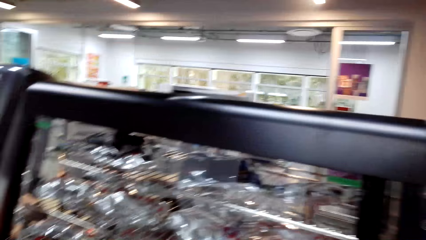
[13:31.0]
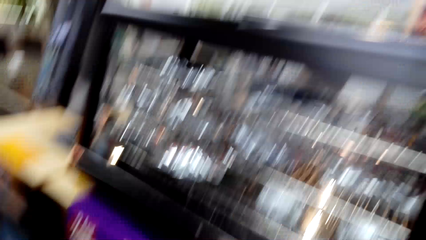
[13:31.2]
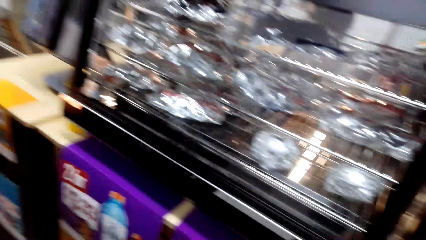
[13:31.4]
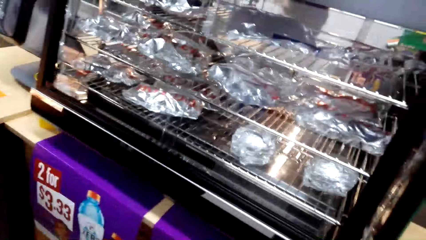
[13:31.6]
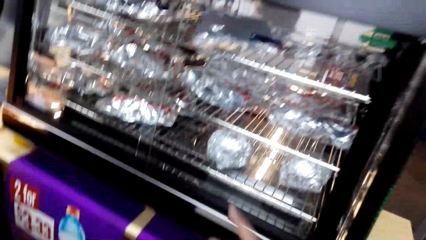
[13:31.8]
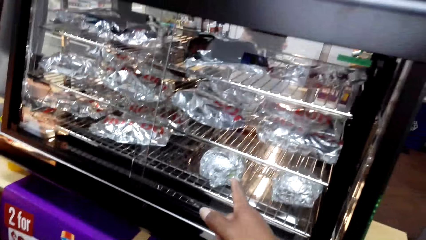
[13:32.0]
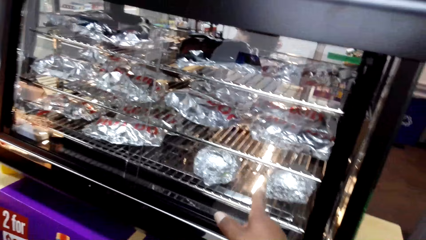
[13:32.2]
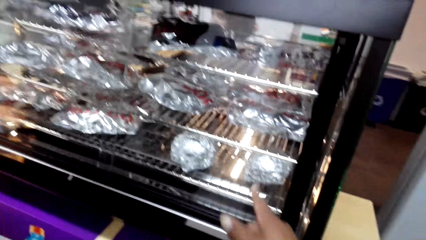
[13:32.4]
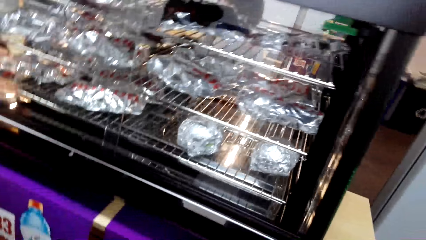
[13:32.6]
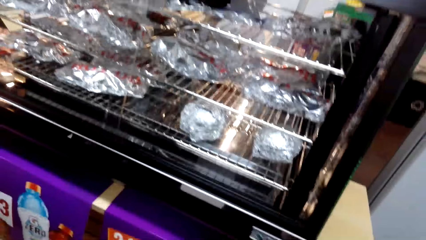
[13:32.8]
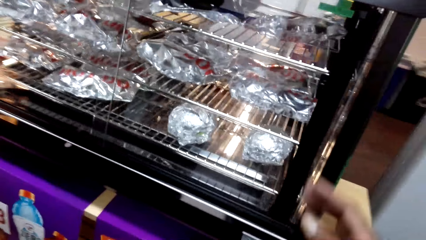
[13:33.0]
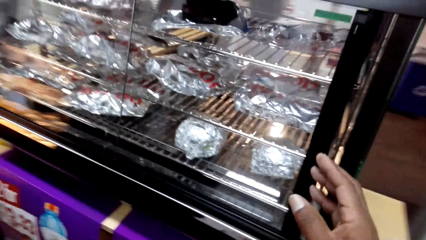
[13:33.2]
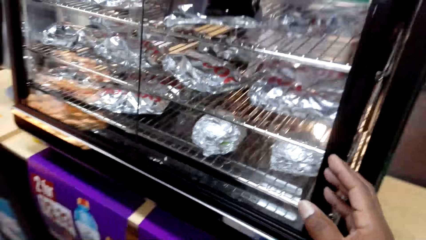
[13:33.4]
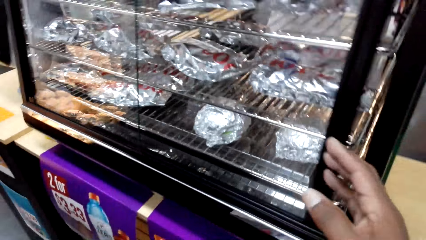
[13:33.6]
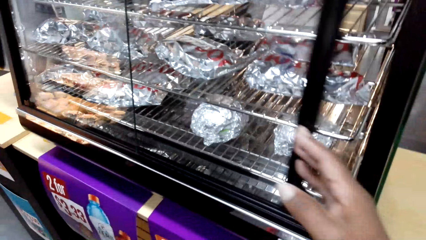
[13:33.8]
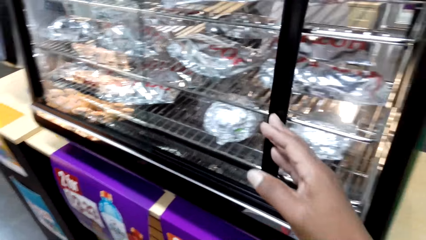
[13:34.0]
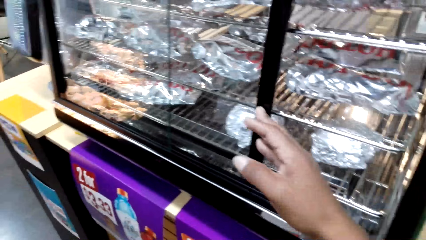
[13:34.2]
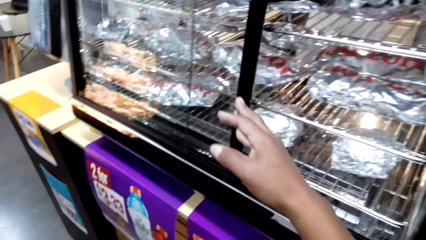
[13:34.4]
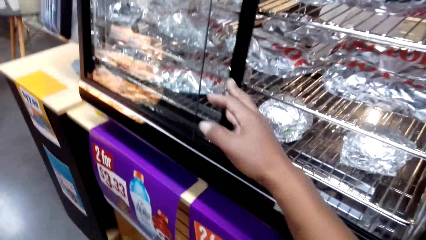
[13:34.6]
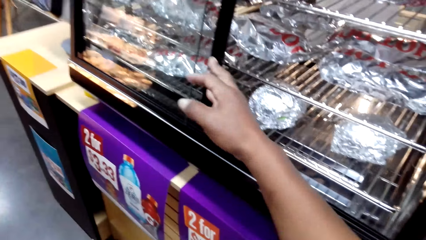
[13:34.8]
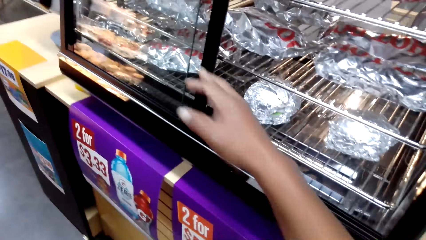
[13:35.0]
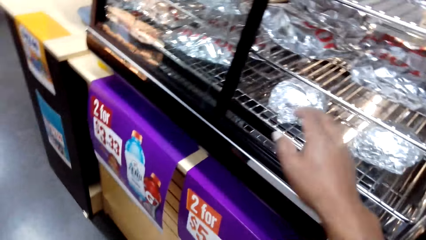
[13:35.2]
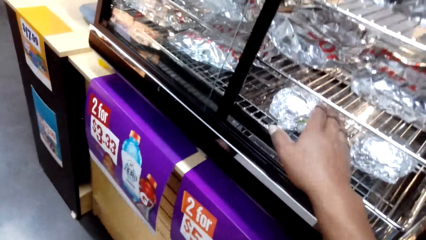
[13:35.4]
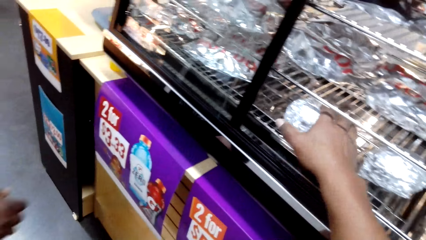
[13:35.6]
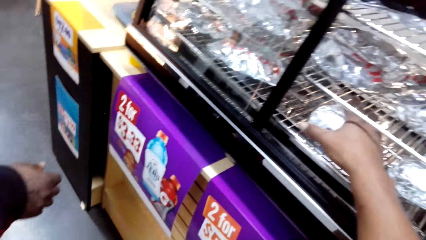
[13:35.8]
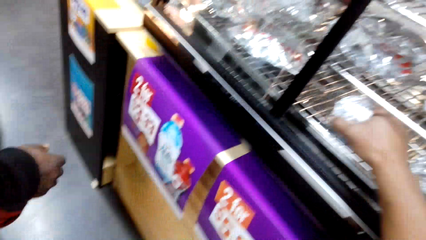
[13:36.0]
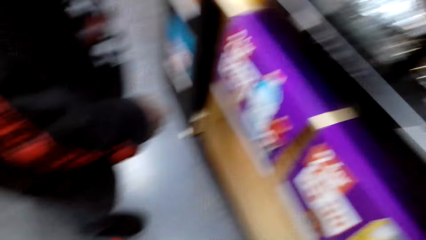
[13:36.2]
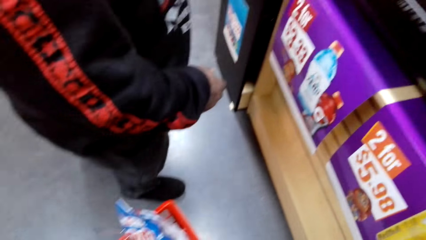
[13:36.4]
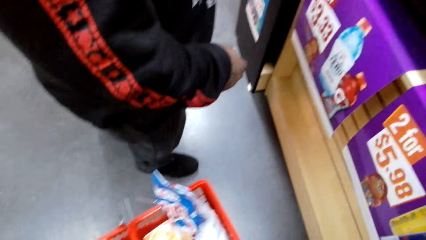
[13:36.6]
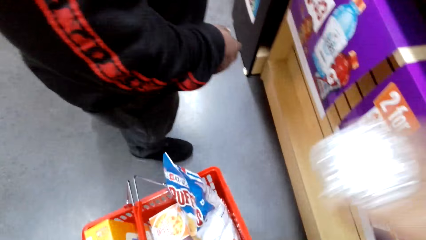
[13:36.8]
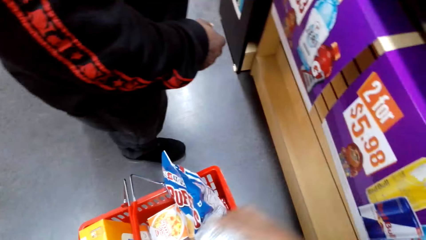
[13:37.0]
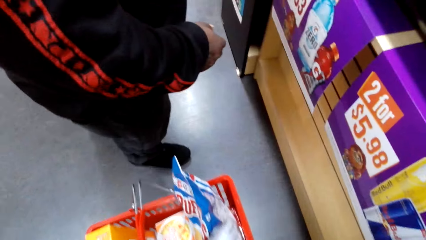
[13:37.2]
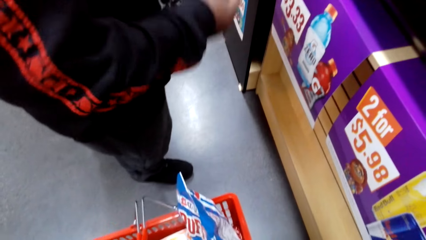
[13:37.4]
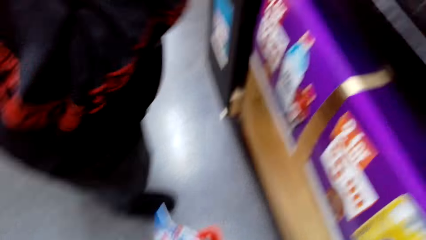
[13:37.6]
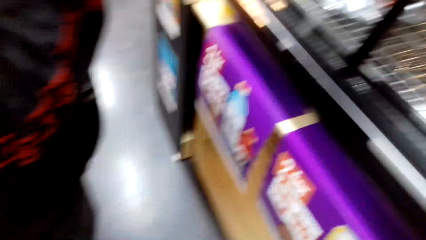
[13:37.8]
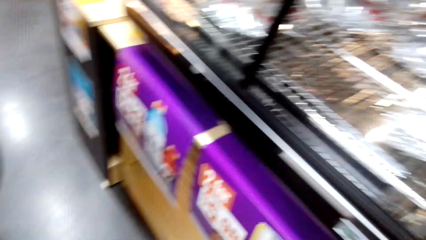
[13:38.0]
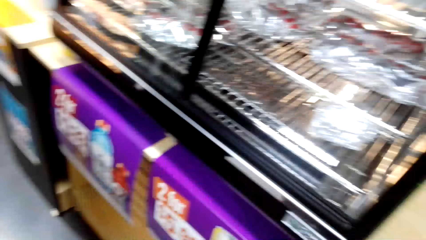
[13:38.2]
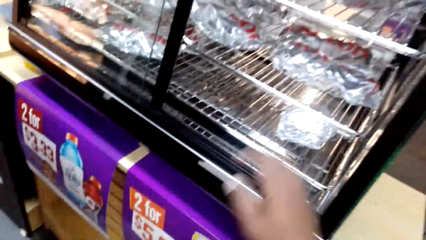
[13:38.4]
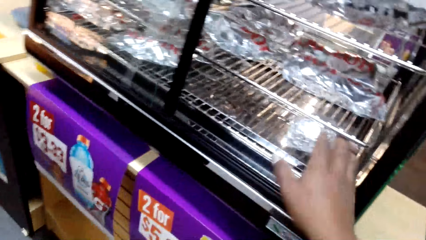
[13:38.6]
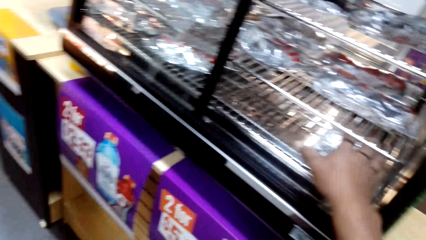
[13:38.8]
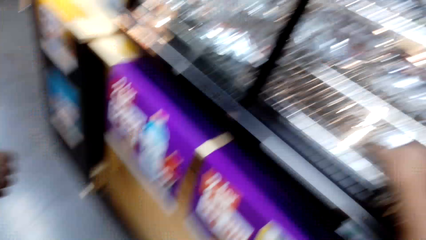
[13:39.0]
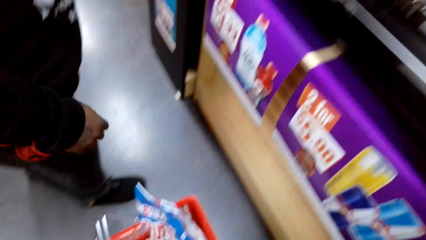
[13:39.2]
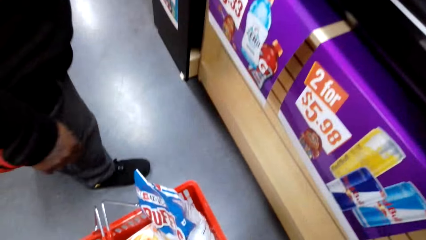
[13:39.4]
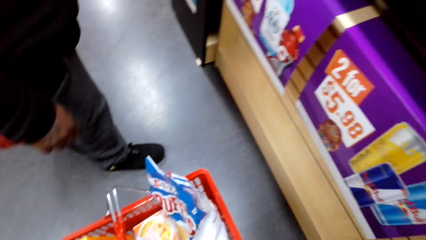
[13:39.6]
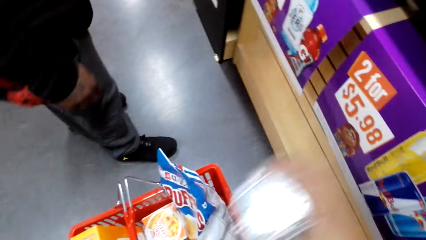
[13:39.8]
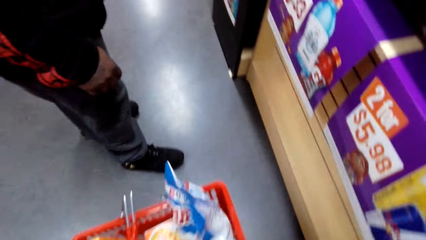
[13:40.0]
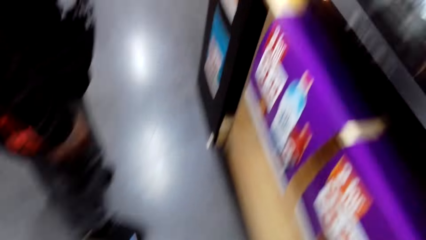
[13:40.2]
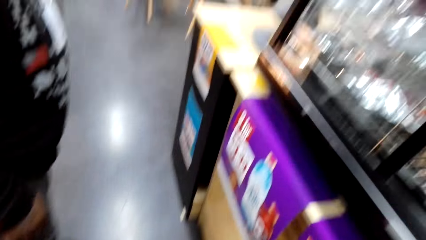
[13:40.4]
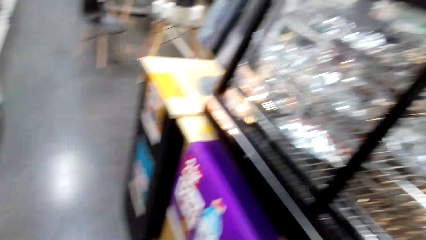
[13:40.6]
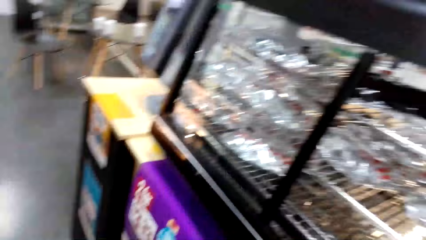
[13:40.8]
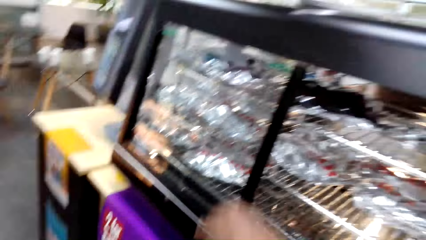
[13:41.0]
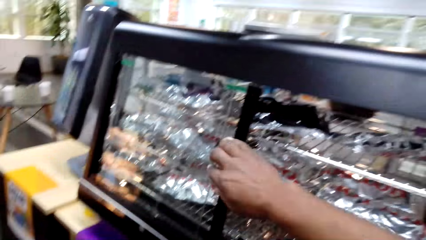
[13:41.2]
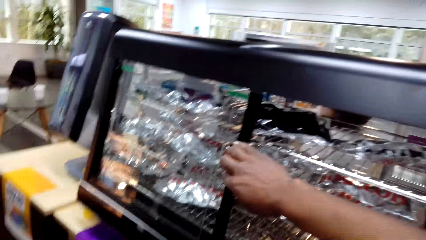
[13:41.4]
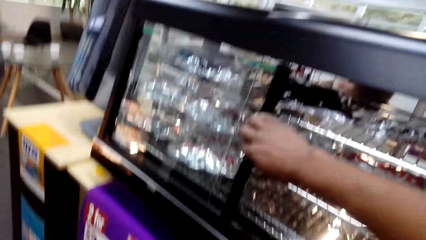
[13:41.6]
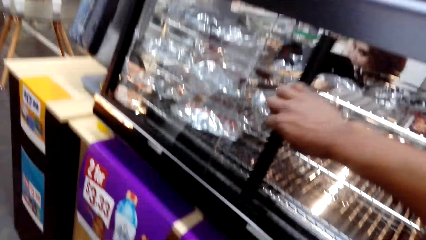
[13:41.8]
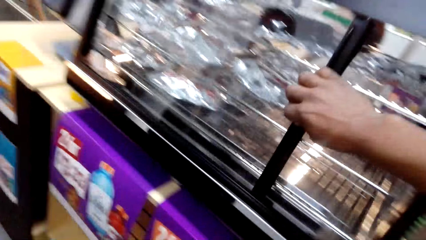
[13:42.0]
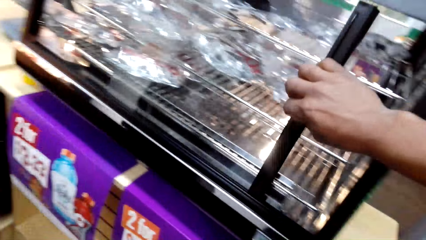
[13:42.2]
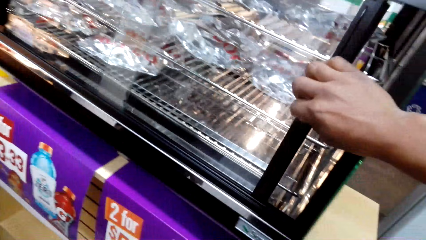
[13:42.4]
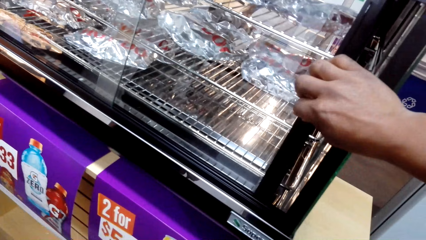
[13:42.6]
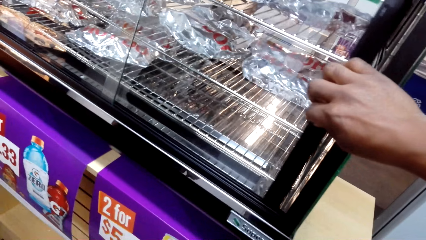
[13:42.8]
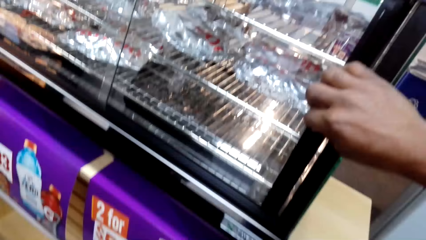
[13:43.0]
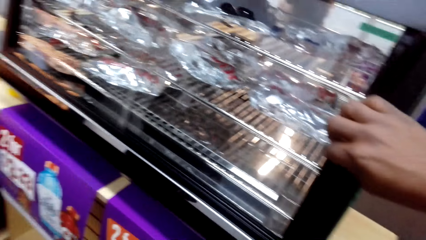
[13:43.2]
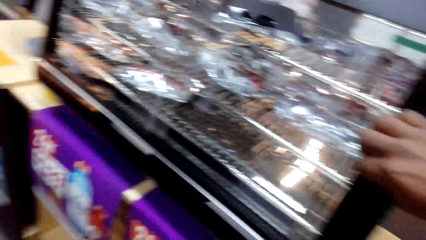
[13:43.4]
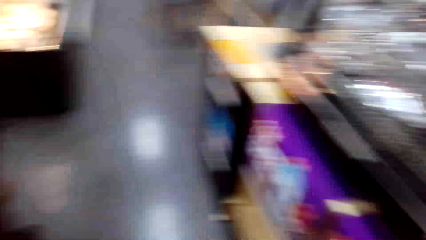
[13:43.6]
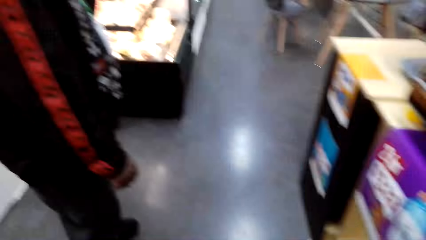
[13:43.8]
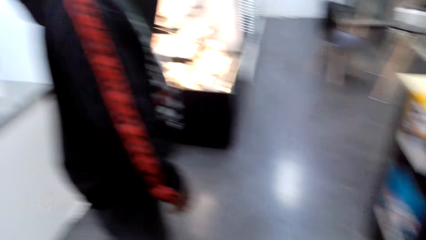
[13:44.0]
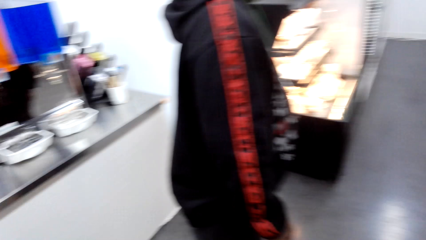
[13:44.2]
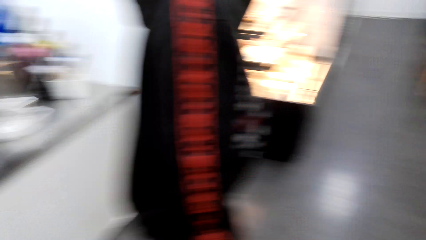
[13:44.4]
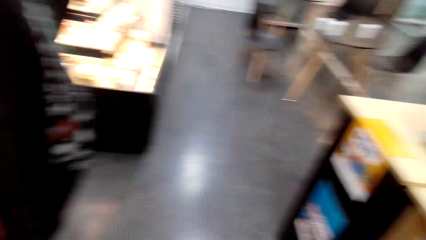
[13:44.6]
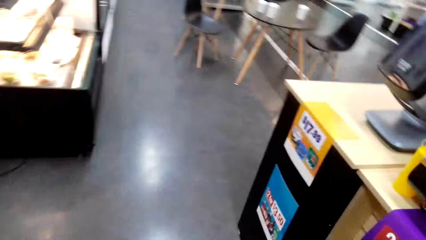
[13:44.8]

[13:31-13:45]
The camera wearer points at the food. They interact with a man. They open the door to the shelf. They move the pane. They pick up a wrapped snack from the shelf. They put the wrapped snack in the shopping basket. They pick up the wrapped snack. They put the wrapped snack in the shopping basket. They close the door to the shelf. They move the pane. They look around and walk.

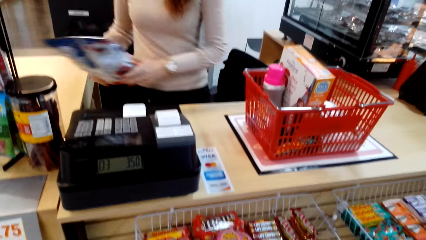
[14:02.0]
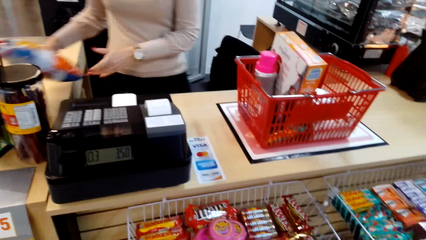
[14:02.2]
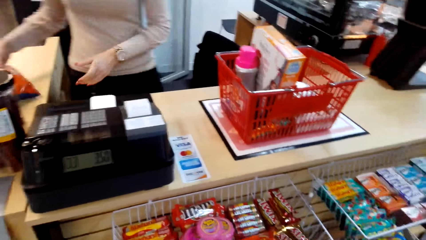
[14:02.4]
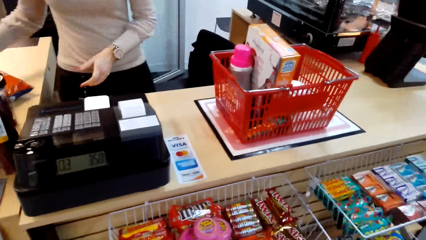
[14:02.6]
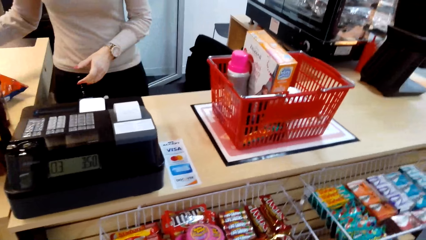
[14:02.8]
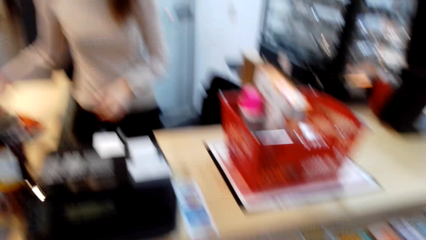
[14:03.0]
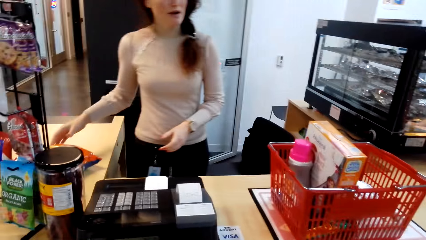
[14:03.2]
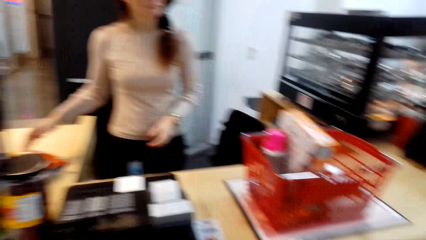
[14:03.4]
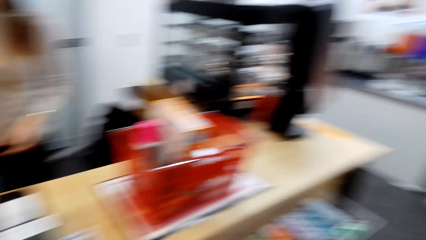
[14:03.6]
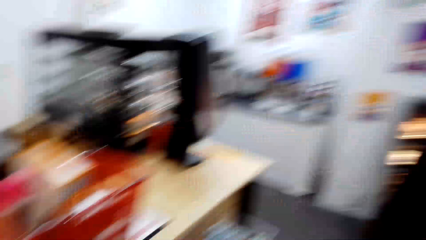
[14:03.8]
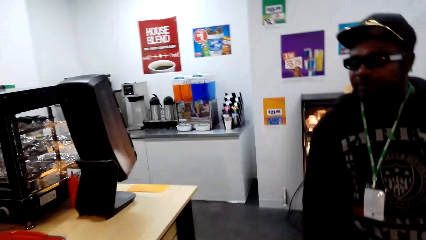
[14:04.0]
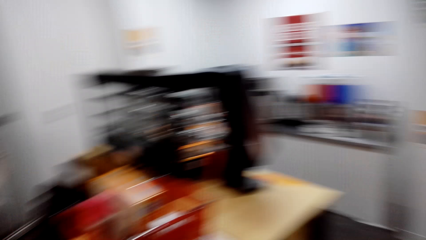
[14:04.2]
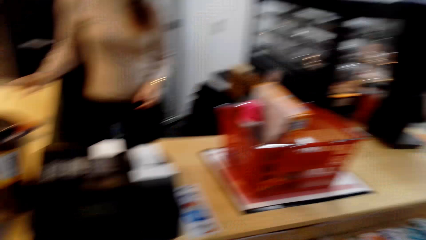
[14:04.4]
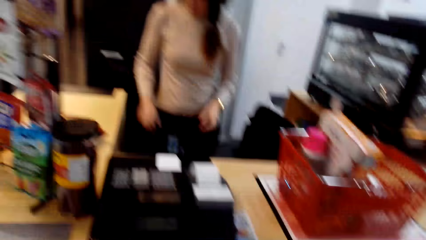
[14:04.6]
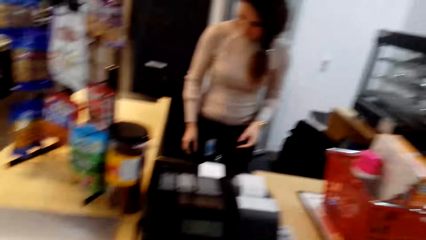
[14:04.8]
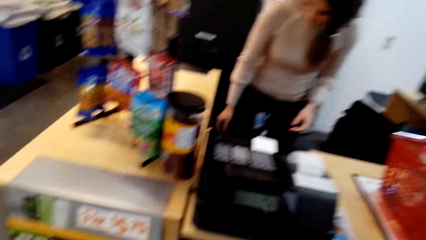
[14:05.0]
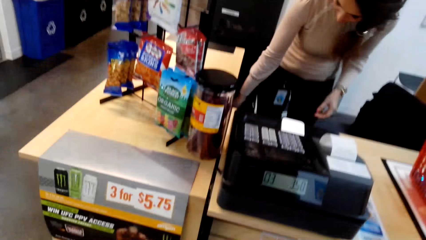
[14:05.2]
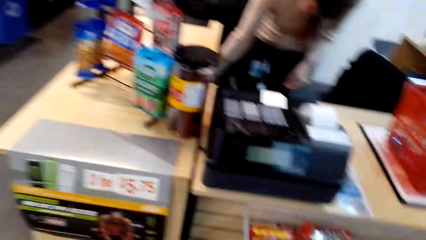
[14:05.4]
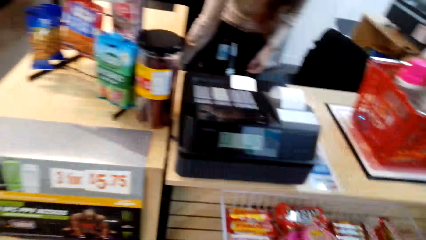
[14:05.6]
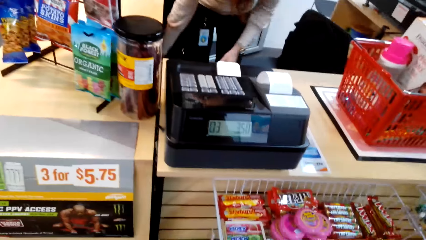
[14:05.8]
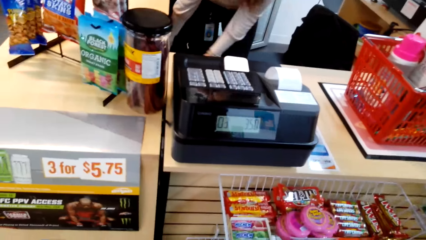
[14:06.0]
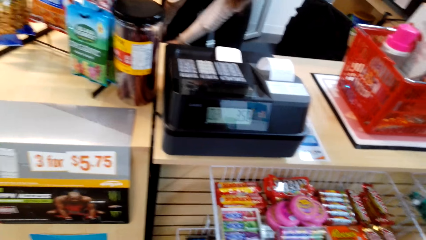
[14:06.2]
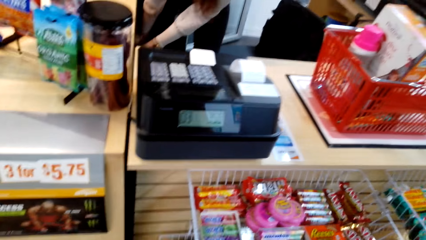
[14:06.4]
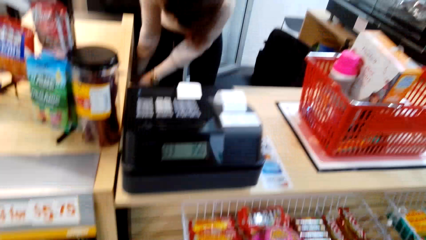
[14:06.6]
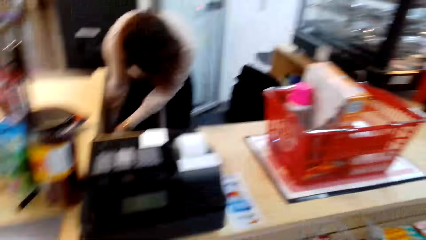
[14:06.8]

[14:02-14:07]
A woman drops a popcorn. The woman speaks to the camera wearer. The camera wearer speaks to the woman. The woman removes a carrier bag from the counter drawer.
